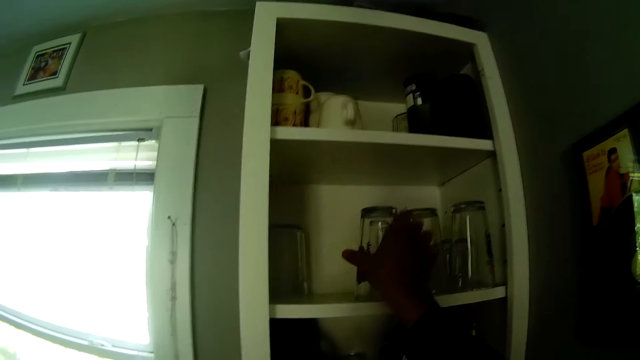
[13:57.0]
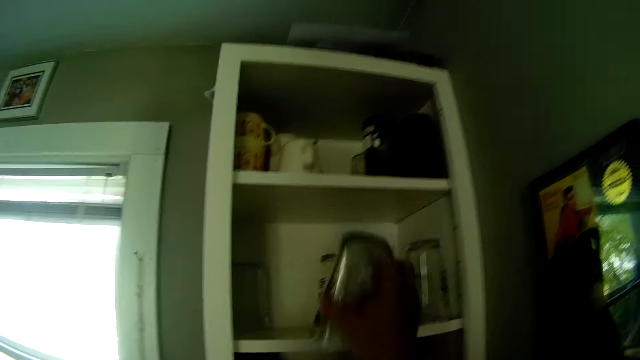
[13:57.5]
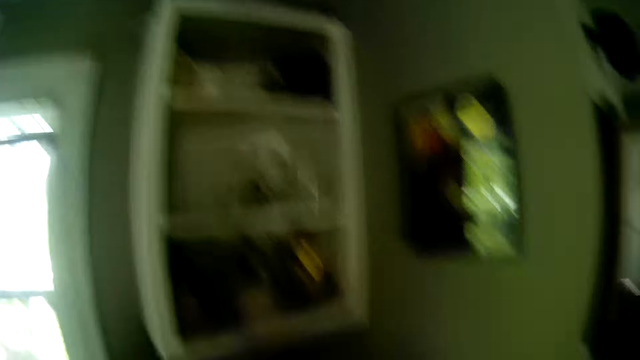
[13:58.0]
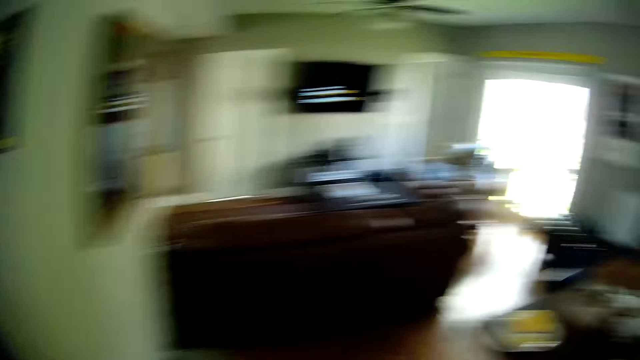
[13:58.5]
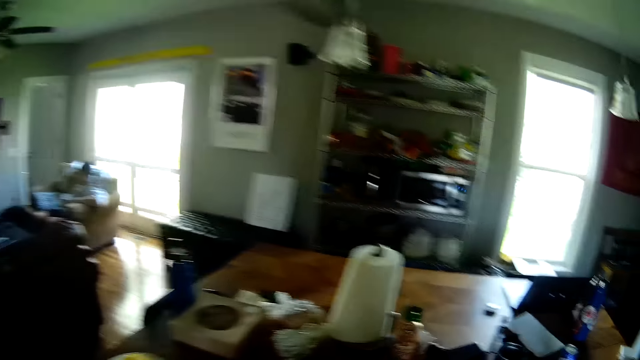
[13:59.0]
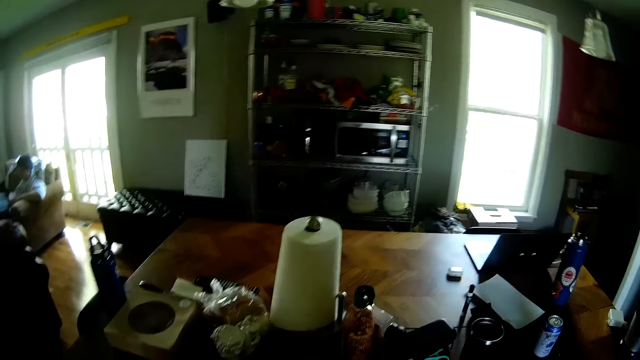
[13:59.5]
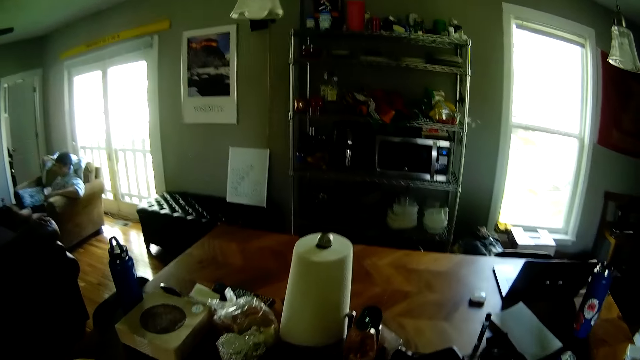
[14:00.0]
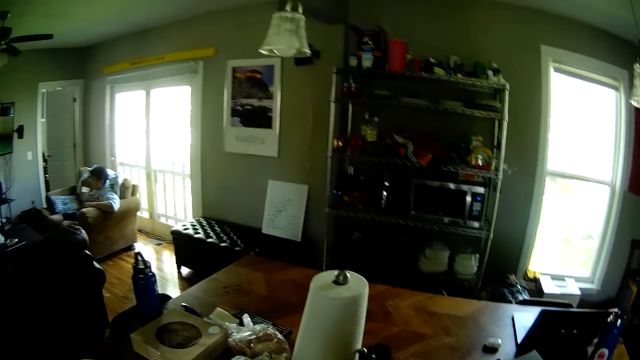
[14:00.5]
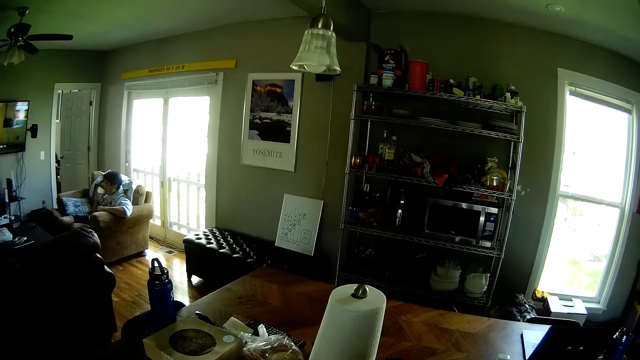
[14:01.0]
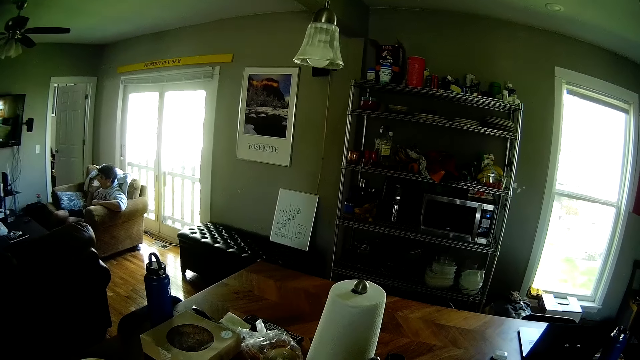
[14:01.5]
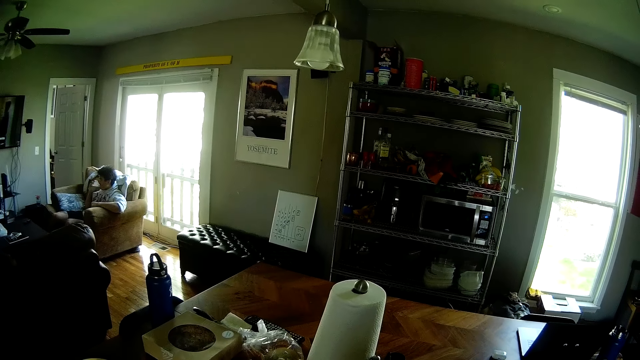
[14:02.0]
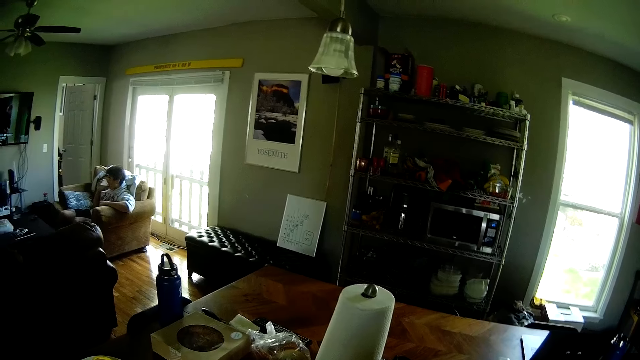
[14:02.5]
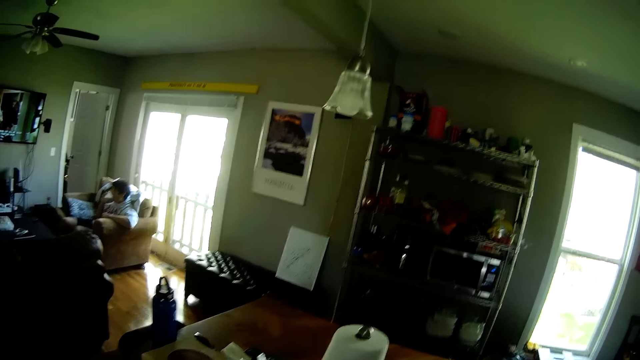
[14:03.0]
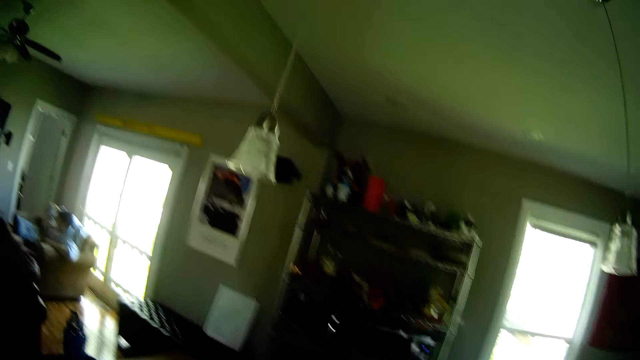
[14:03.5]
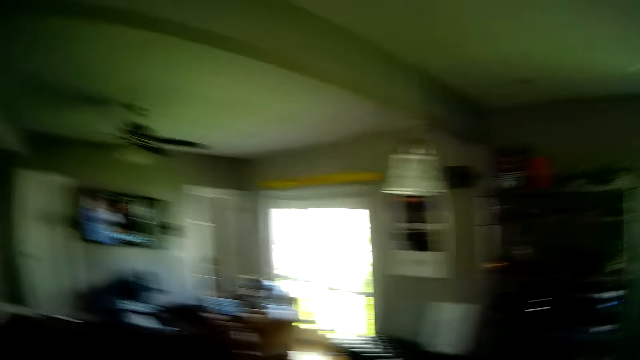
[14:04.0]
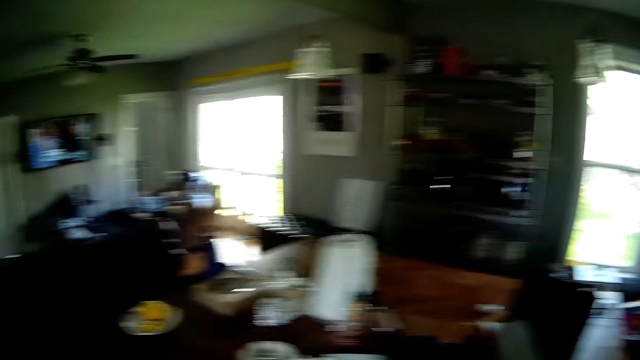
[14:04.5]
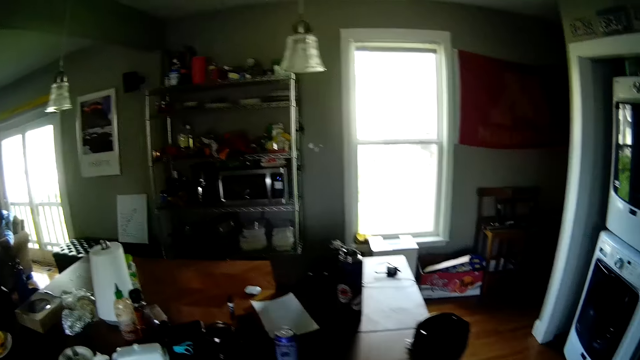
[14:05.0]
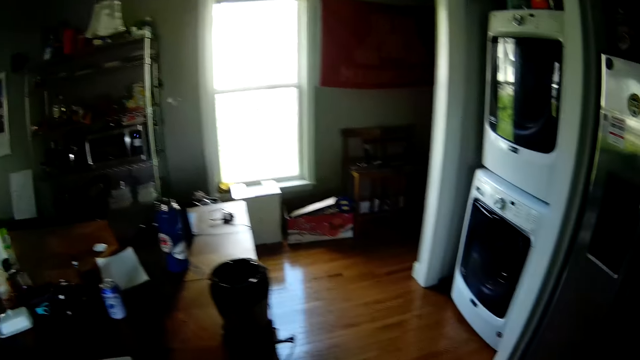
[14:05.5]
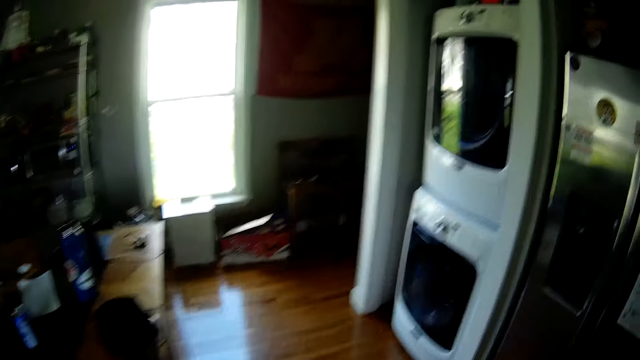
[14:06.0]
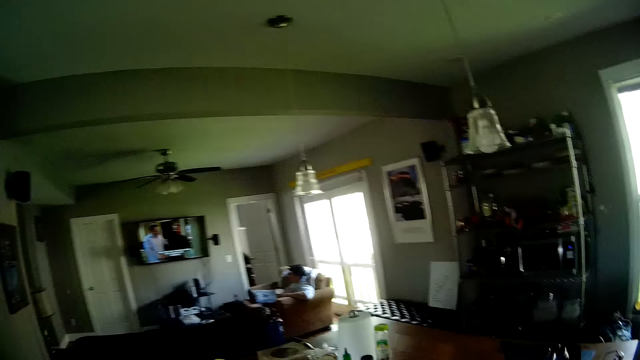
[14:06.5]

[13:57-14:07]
The camera wearer grabs a glass cup from the white cabinet on the wall with her right hand. She walks towards the dining table in the kitchen. The man drinks from the white cup in his right hand. The camera wearer looks around the house.

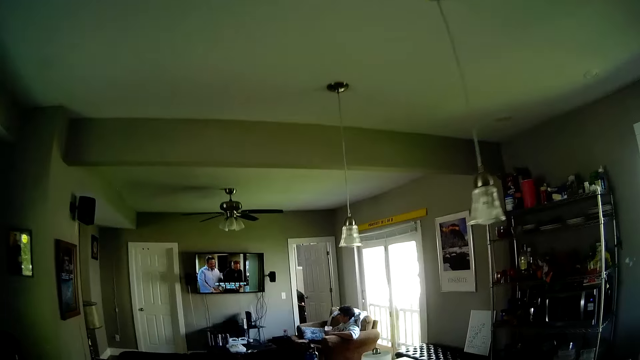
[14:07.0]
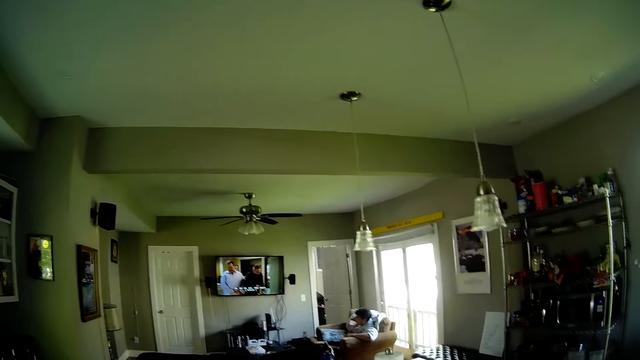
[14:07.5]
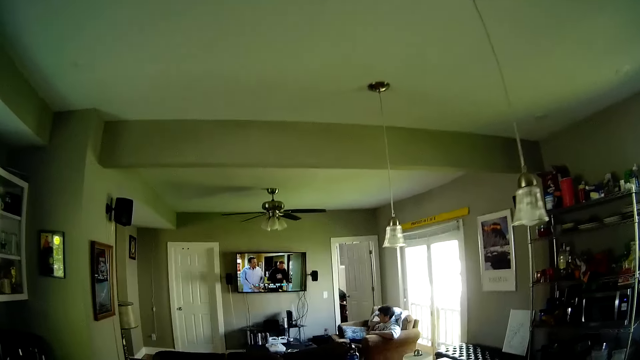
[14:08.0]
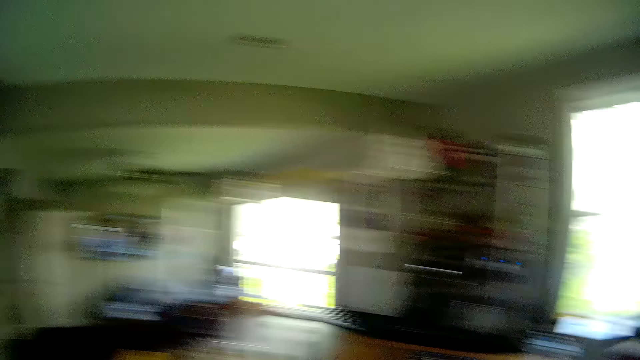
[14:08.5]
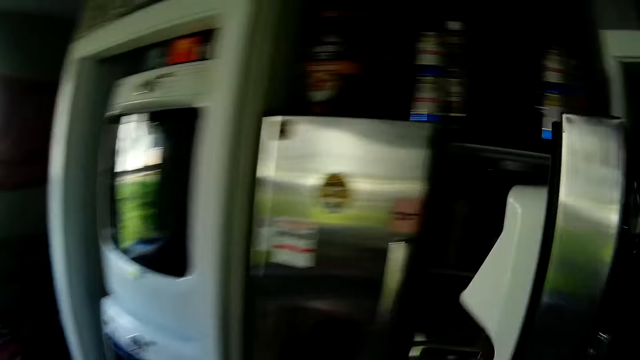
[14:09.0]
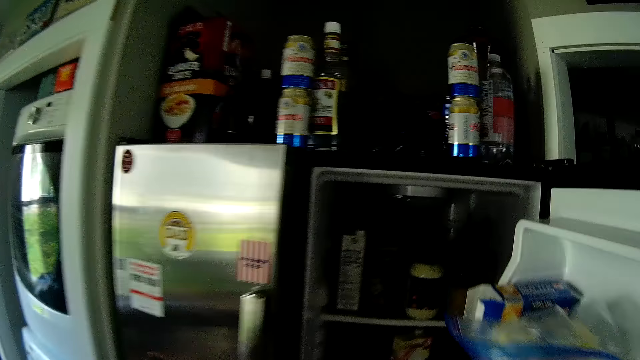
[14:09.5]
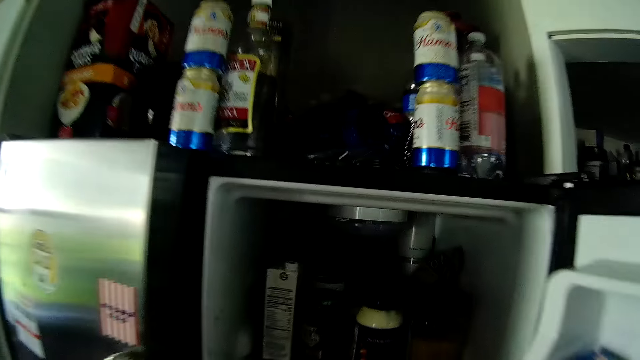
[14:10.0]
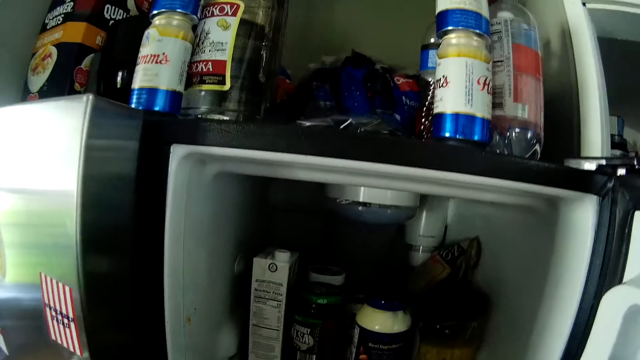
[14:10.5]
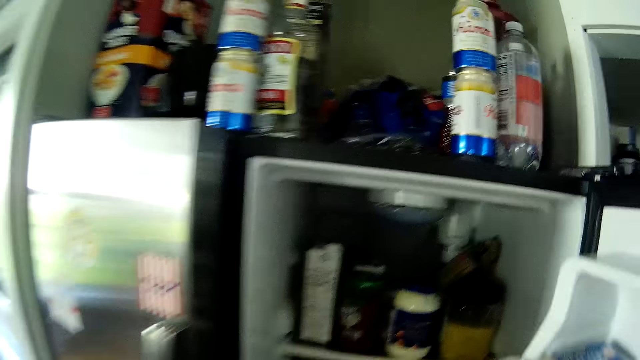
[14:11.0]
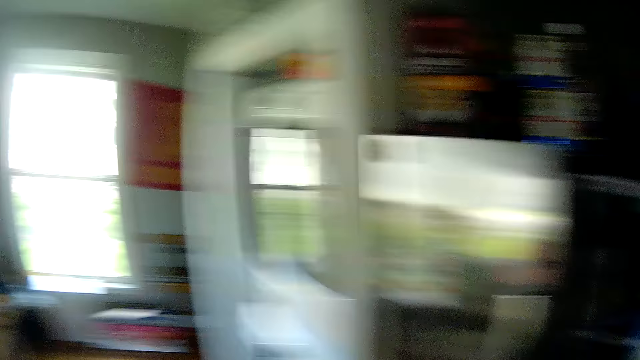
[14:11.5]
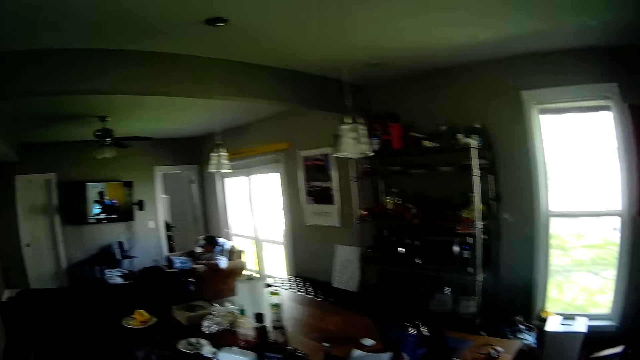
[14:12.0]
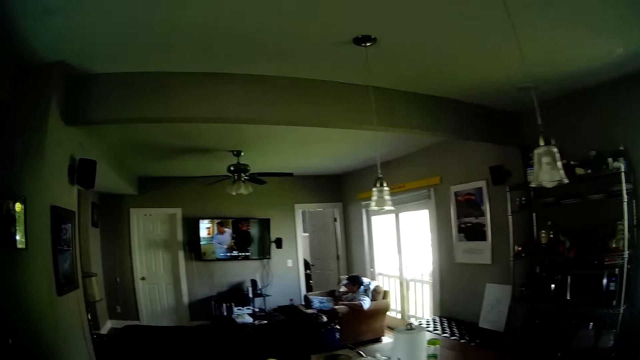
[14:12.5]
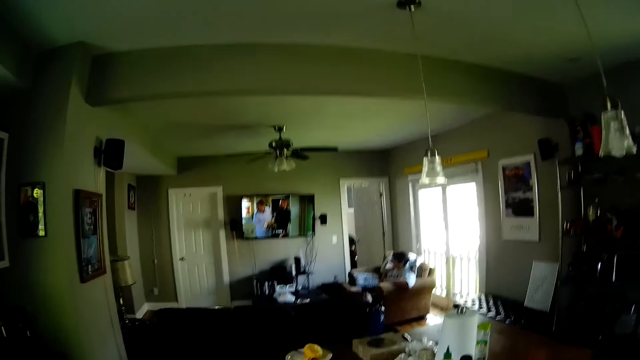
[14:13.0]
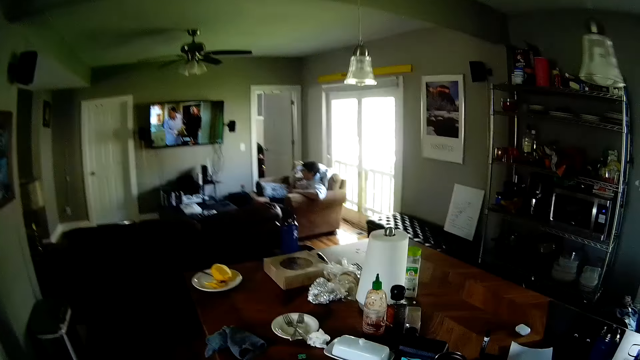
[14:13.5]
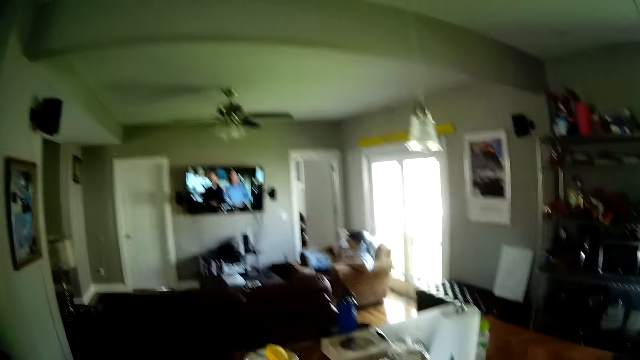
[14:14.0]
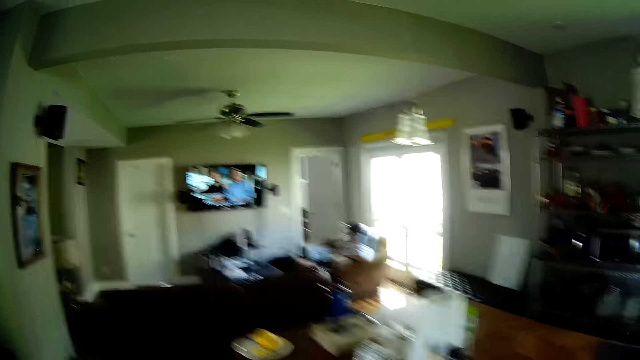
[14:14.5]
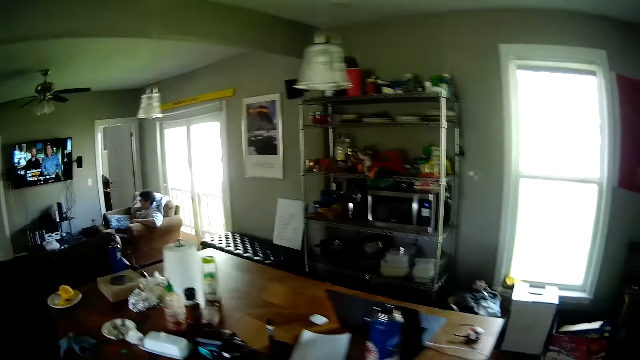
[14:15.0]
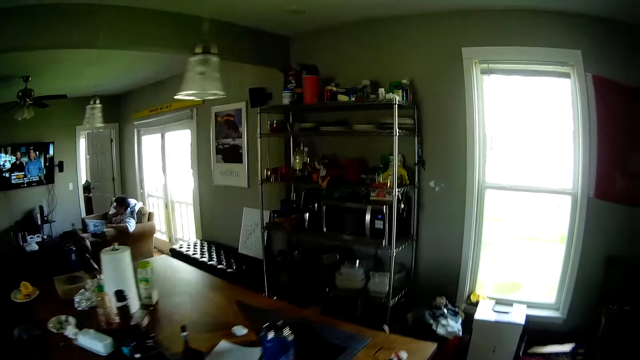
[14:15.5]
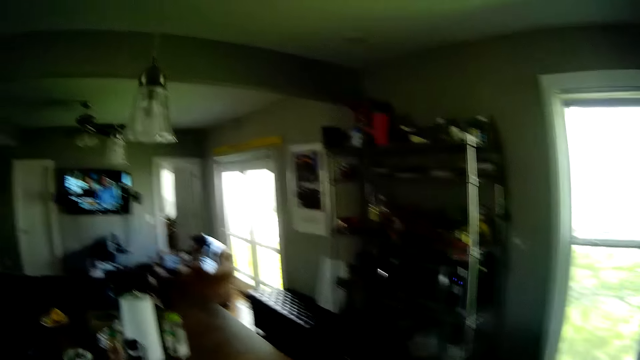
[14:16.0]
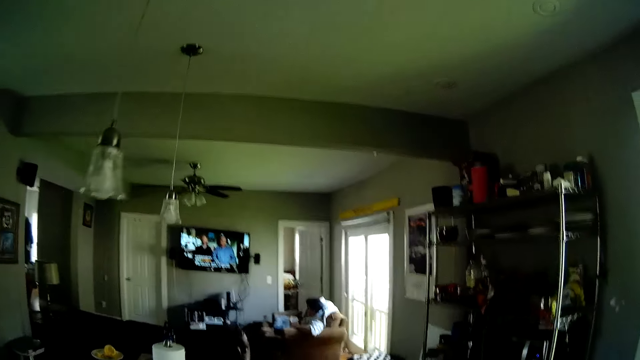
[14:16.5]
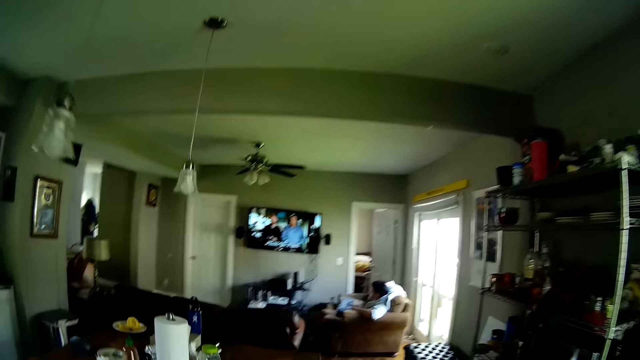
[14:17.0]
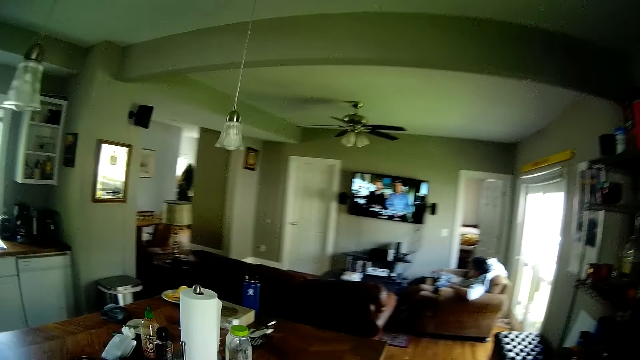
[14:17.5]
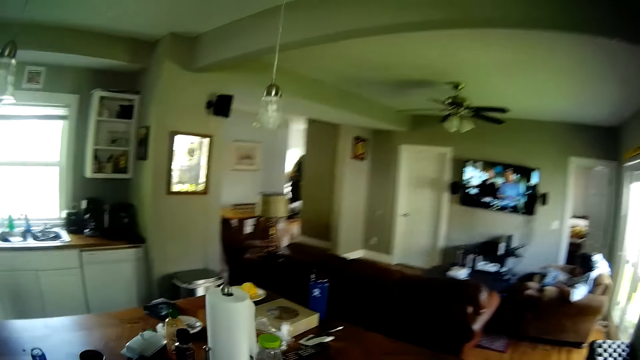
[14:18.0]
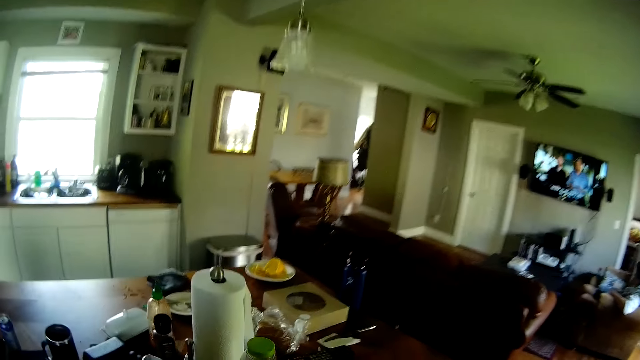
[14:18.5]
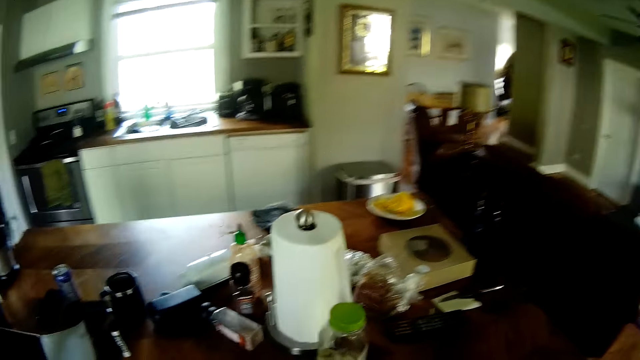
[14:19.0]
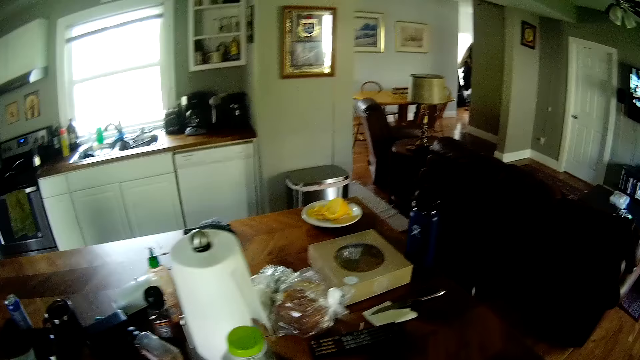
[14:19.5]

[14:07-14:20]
The camera wearer walks around. The man drinks from the white cup in his right hand. The camera wearer turns towards a fridge in the kitchen. She opens the fridge with her right hand. She turns towards the table in the kitchen. She closes the fridge. She moves around the table in the kitchen and looks around. The man lowers the white cup in his right hand from his mouth.
